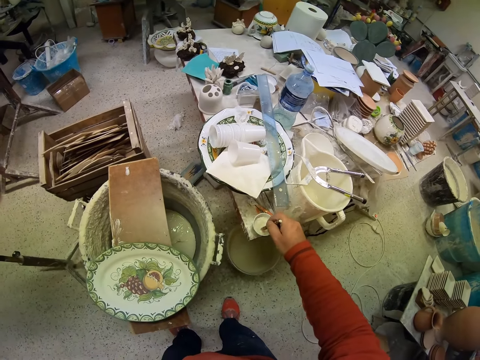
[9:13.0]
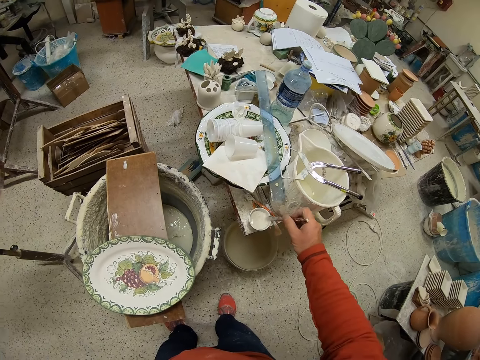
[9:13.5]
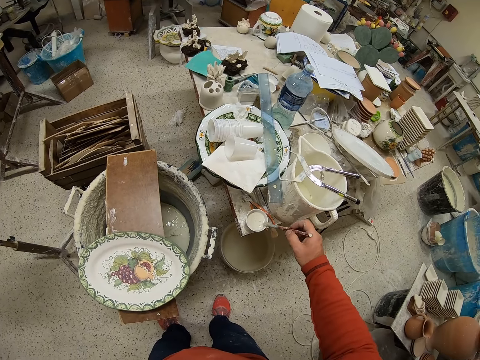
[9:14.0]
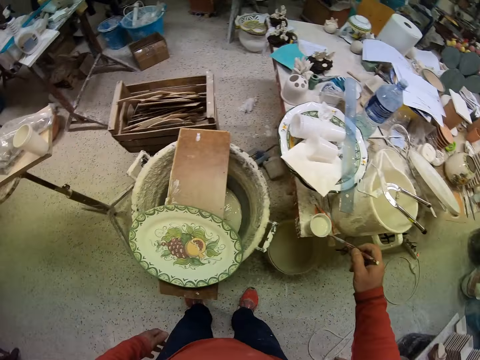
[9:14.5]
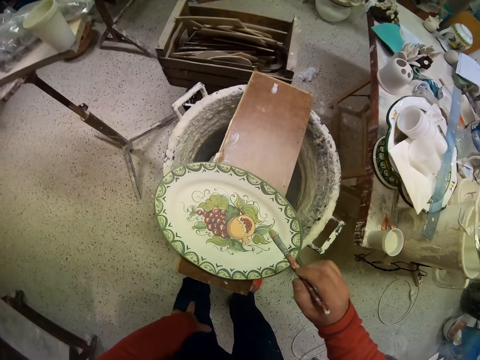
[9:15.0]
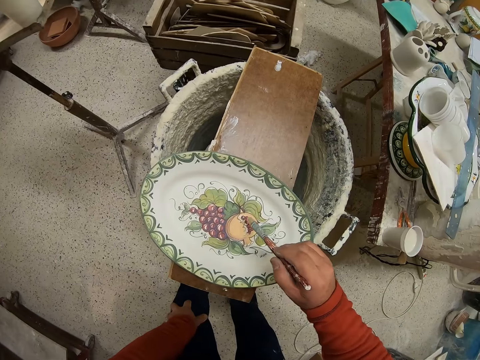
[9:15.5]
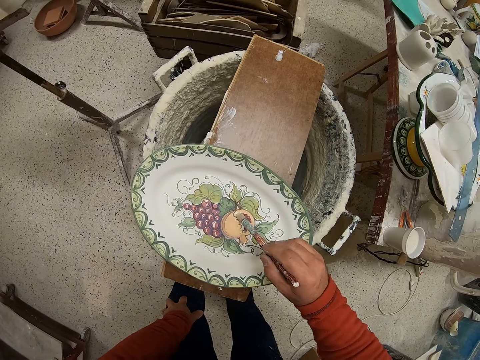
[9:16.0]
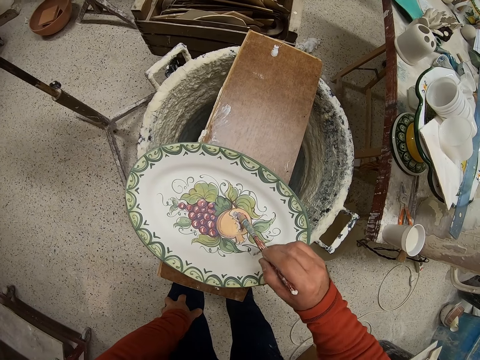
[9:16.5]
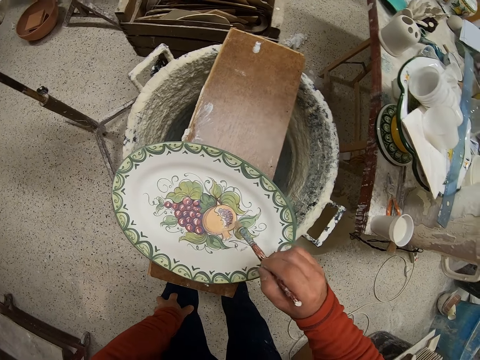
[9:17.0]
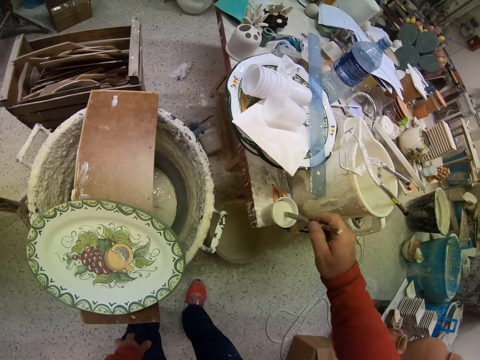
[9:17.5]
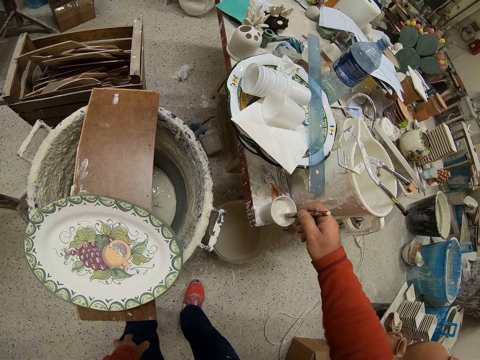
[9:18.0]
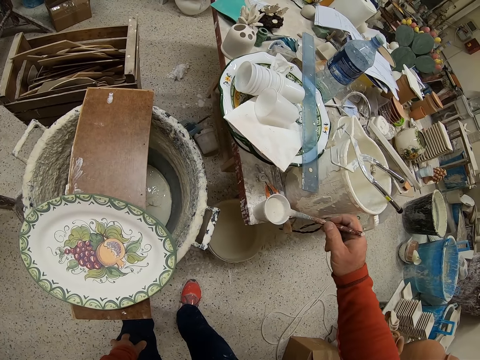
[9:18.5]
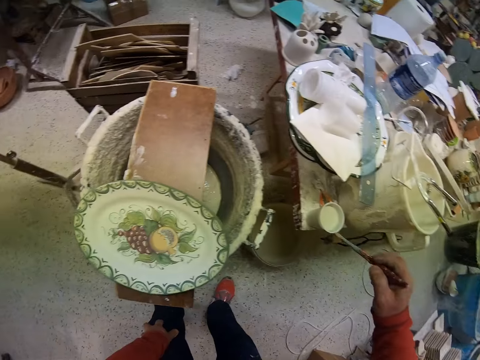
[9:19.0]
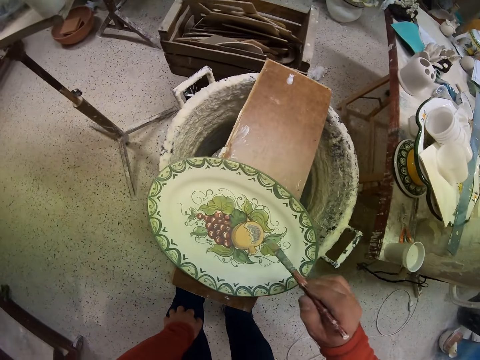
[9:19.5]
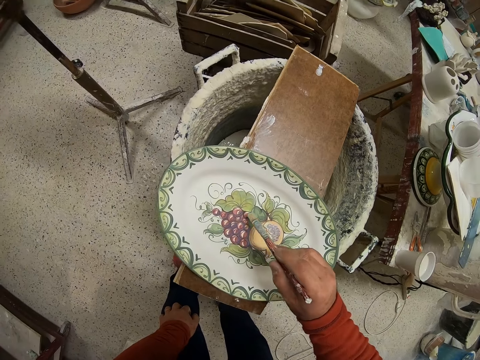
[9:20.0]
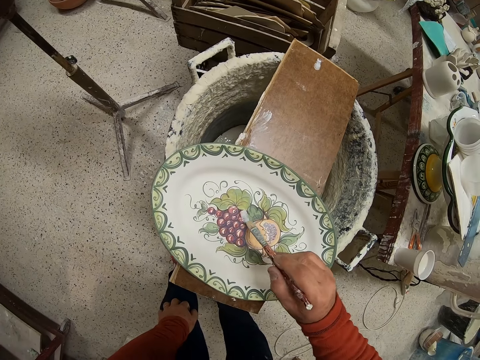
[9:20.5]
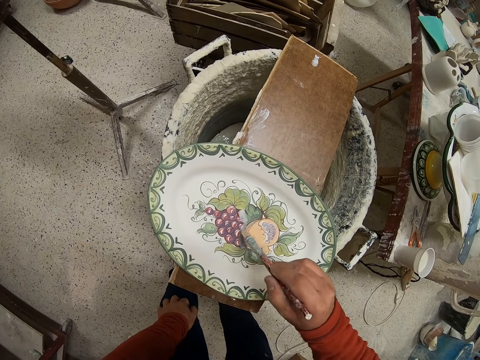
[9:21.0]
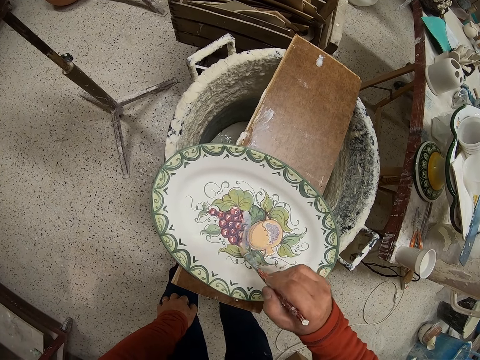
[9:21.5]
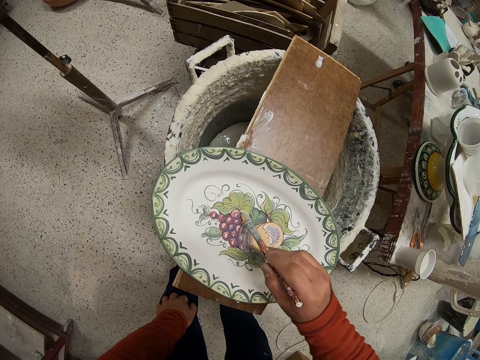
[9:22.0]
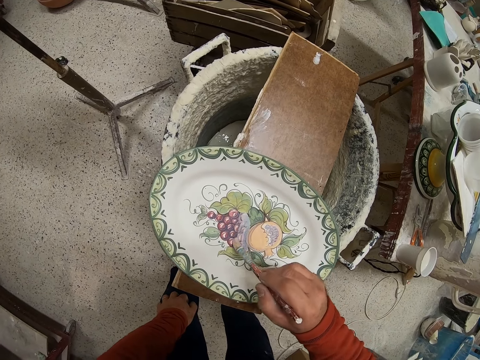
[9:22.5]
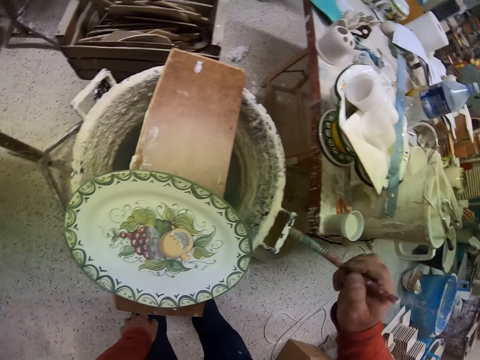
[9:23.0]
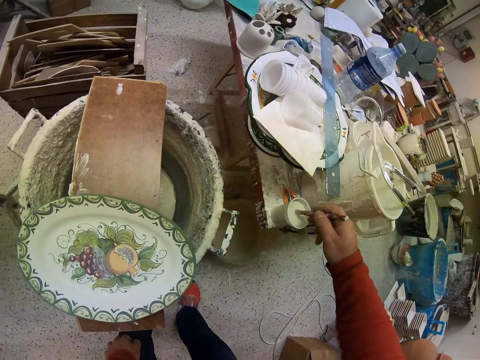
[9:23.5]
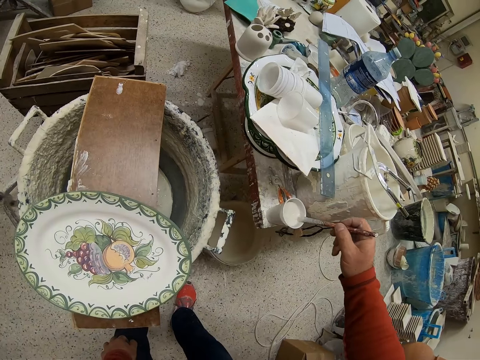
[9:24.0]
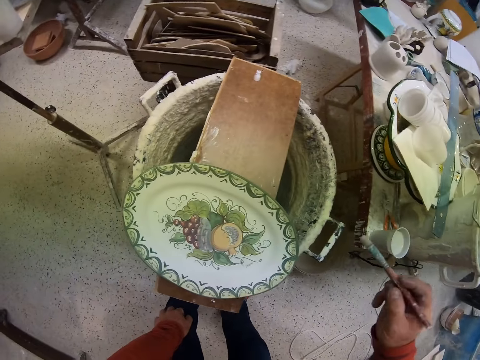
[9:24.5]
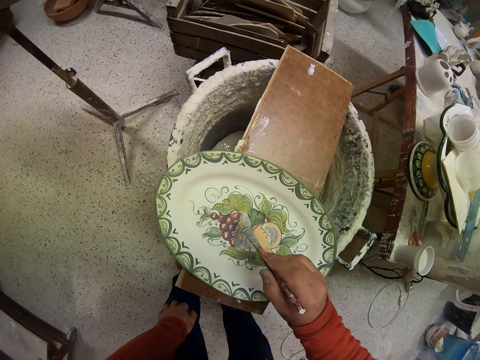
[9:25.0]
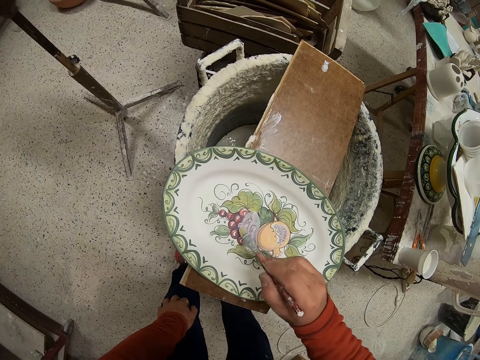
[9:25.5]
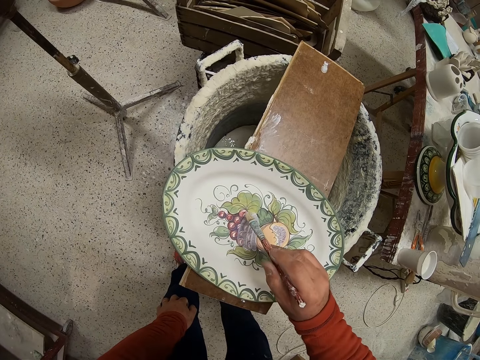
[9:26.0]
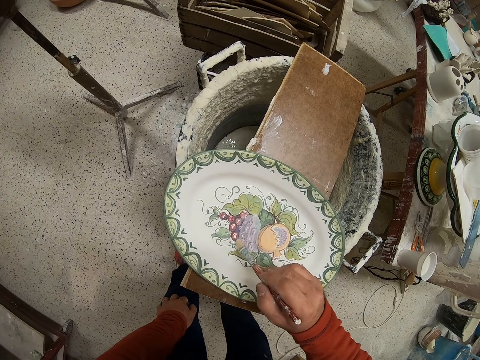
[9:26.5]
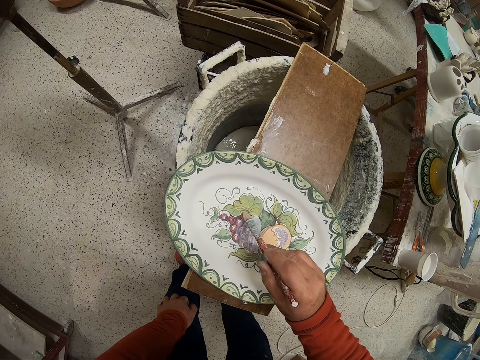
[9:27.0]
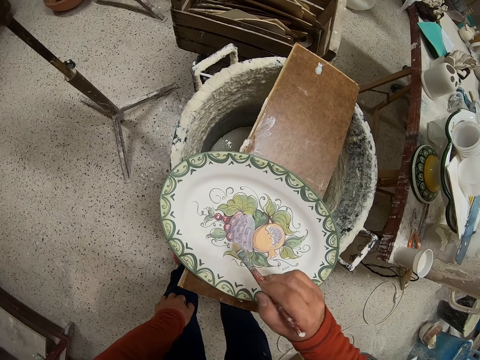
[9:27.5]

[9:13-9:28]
The camera wearer dips a brush in a paint. They stir the paint. They paint a tray. They dip the brush in the paint. They paint the tray. They dip the brush in the paint. They paint the tray.

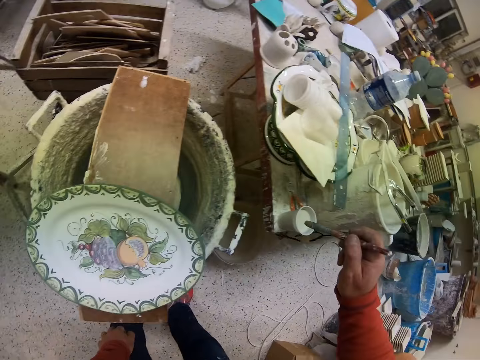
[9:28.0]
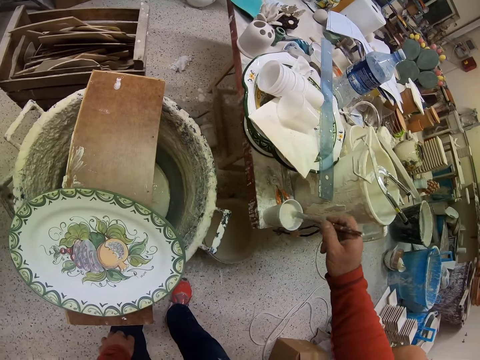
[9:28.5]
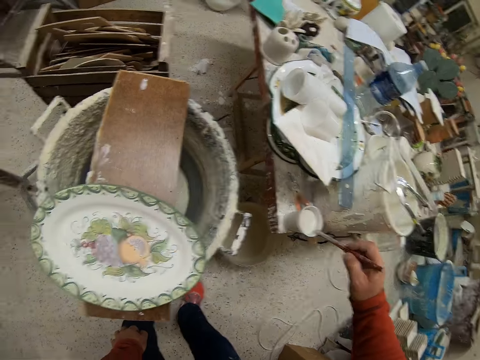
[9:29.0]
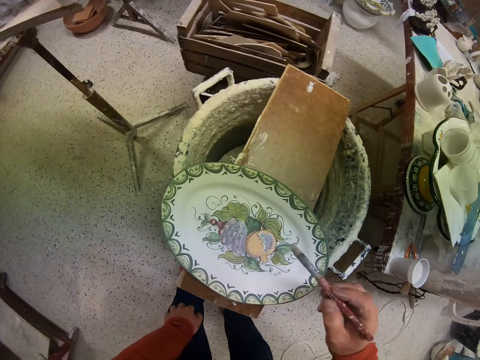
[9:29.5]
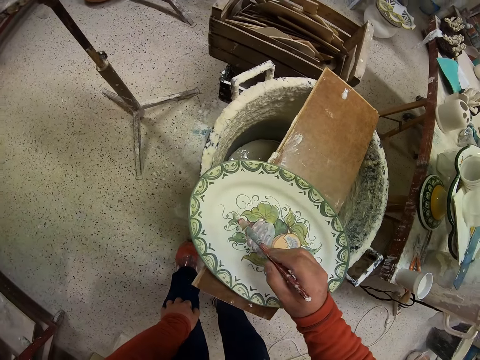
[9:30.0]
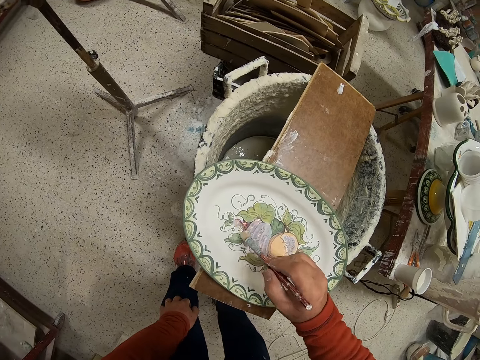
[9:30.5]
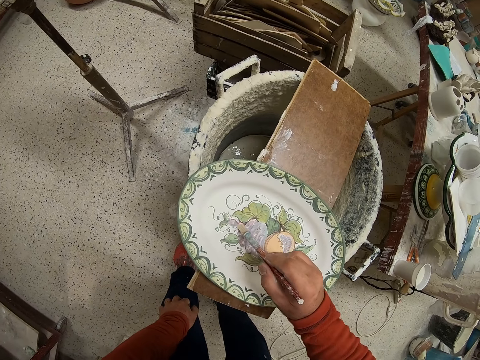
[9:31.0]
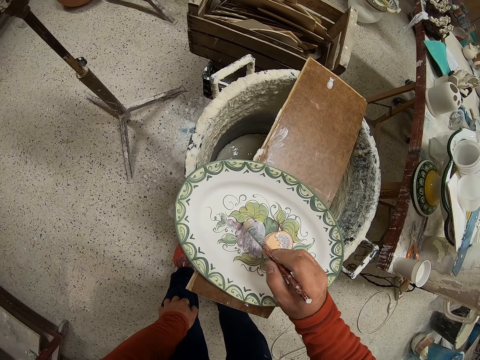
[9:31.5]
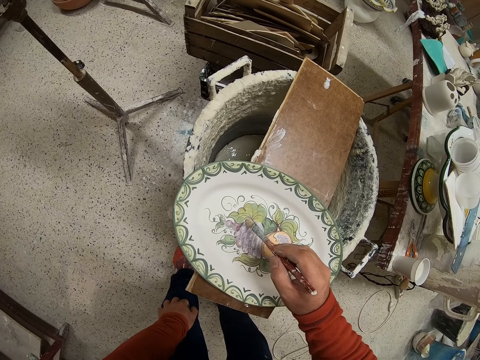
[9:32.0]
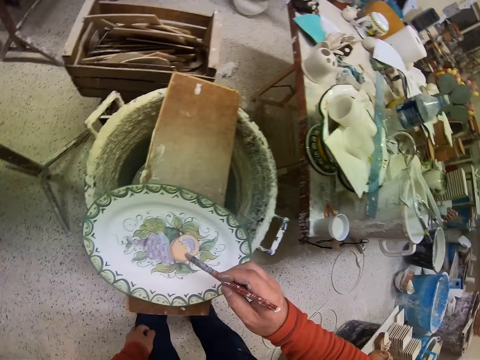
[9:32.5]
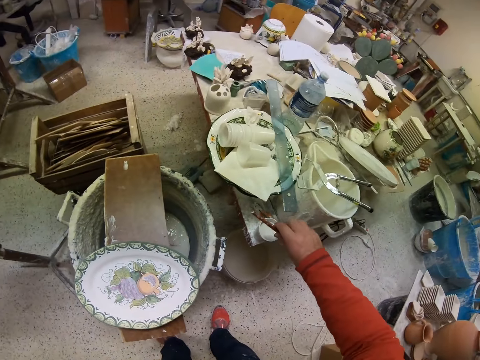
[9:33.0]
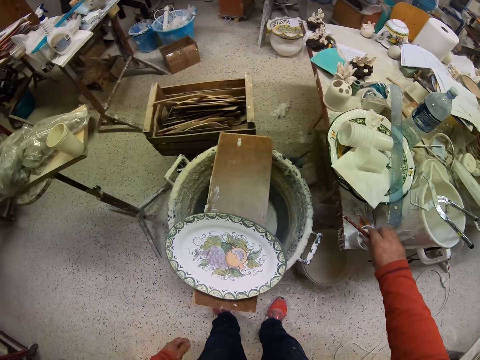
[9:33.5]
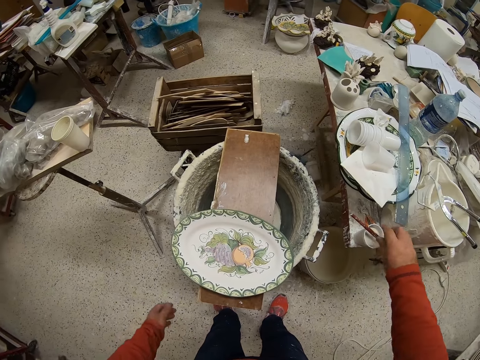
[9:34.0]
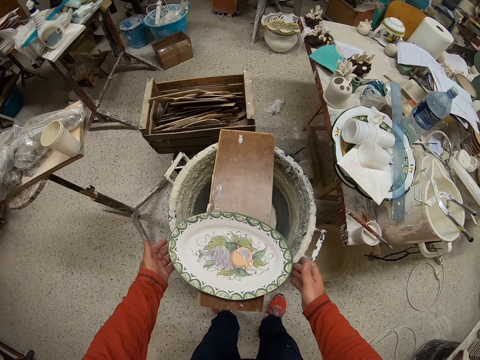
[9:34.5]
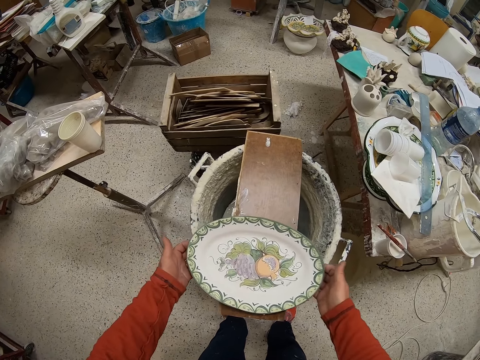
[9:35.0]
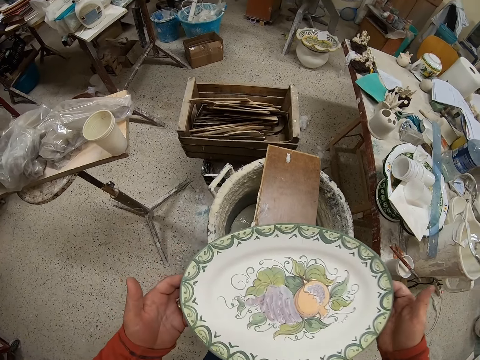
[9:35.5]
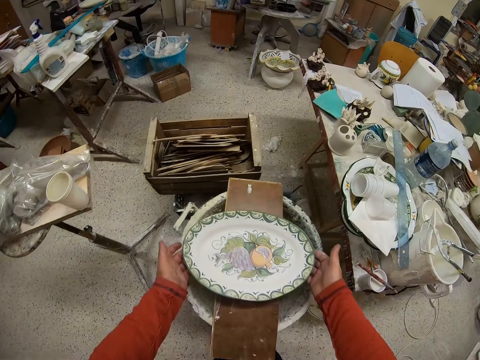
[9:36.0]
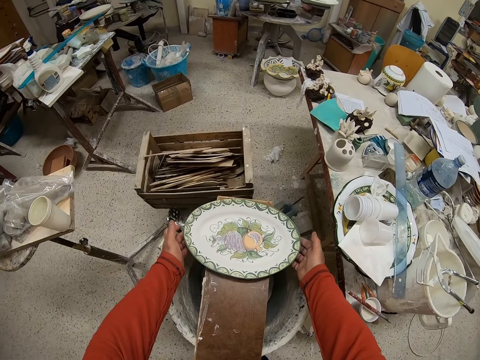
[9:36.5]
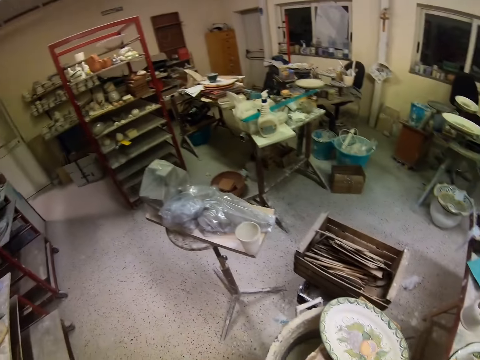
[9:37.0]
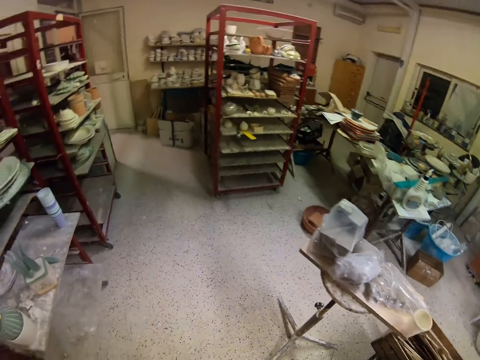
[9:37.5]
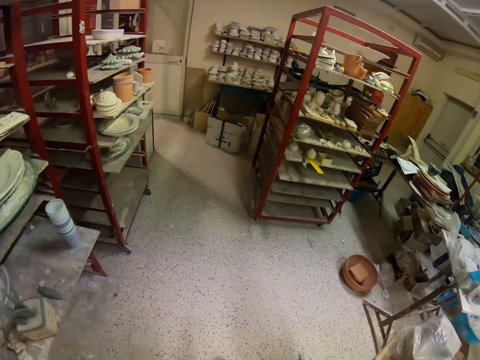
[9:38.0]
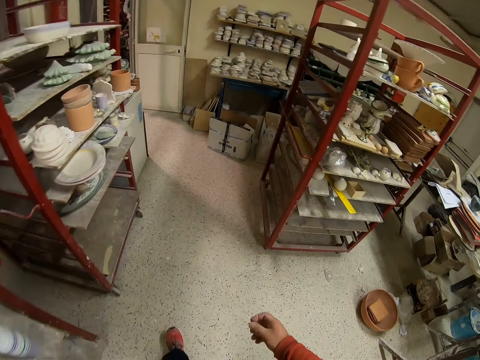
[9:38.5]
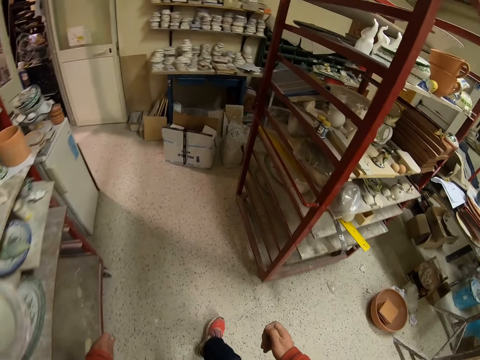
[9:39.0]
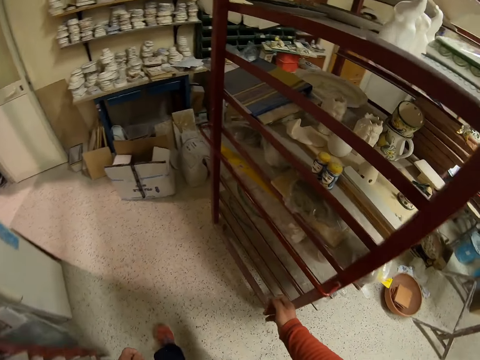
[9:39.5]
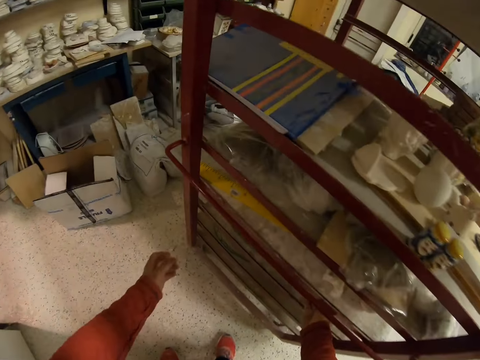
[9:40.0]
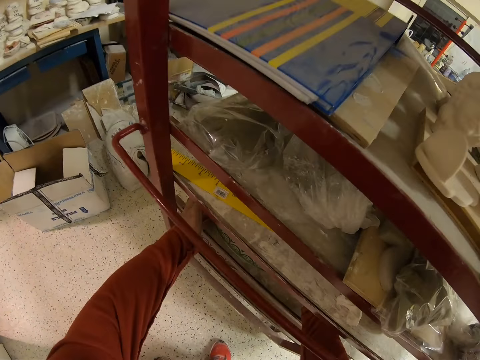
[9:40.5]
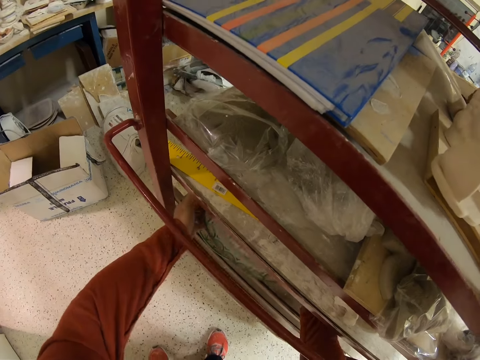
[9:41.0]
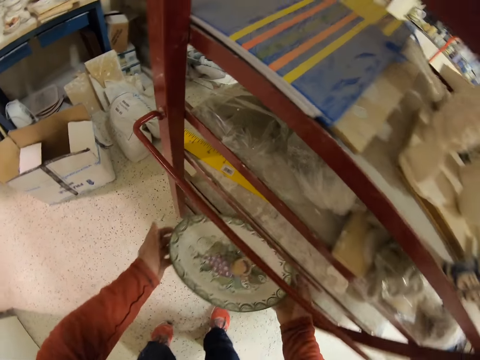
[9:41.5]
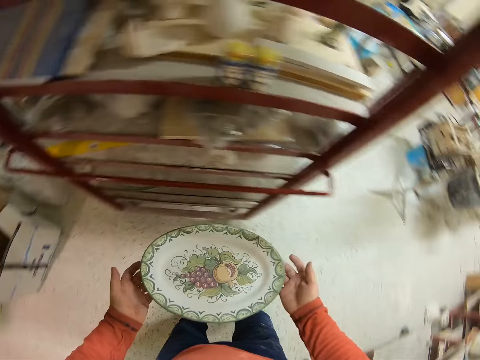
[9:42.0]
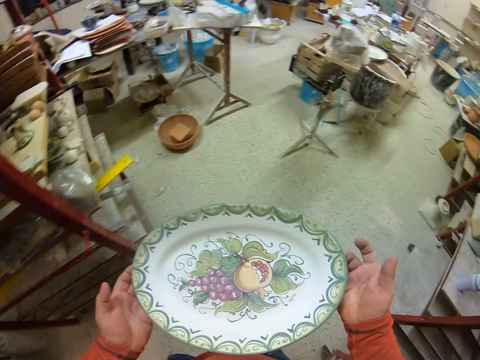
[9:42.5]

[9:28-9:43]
The camera wearer dips a brush in the paint. They paint a tray. They put down the paint brush. They put the tray aside. They walk in a warehouse. They pick a tray.
